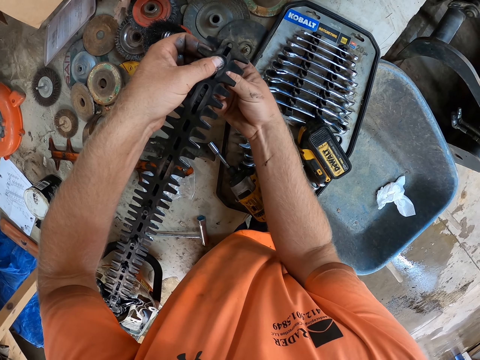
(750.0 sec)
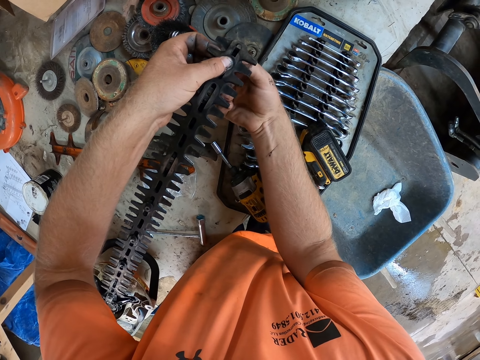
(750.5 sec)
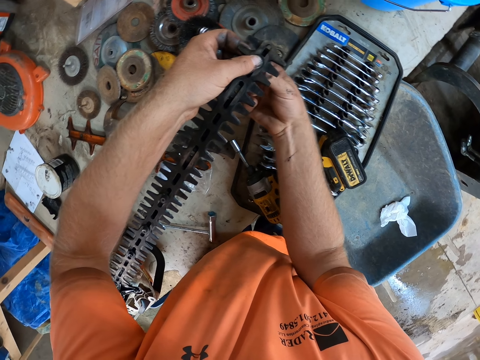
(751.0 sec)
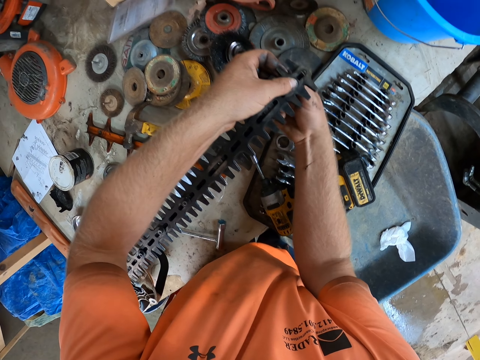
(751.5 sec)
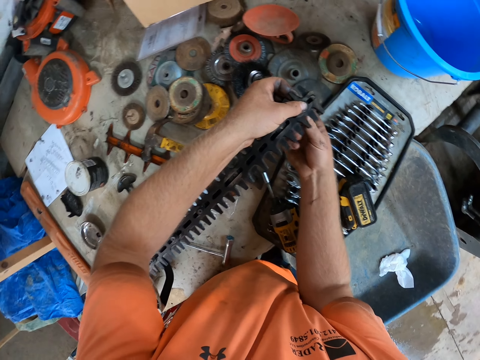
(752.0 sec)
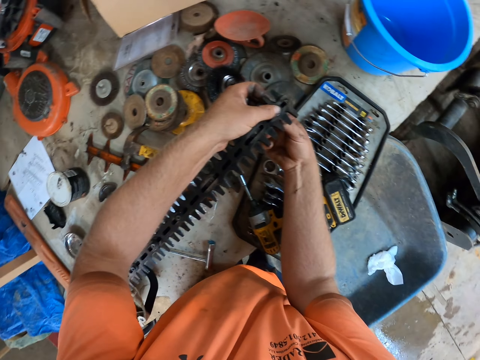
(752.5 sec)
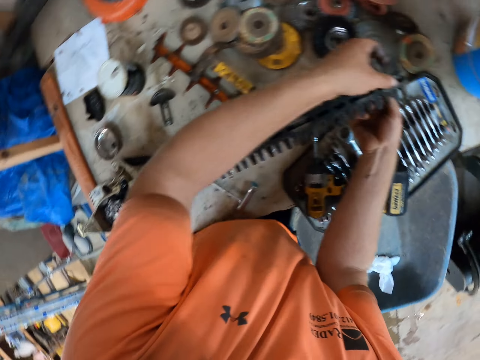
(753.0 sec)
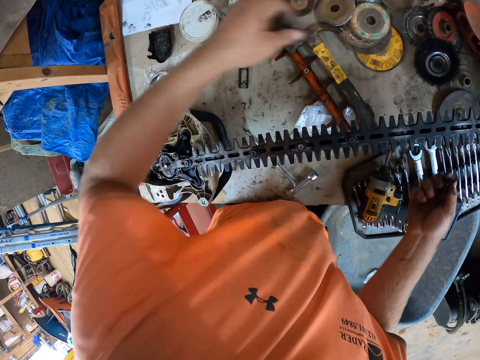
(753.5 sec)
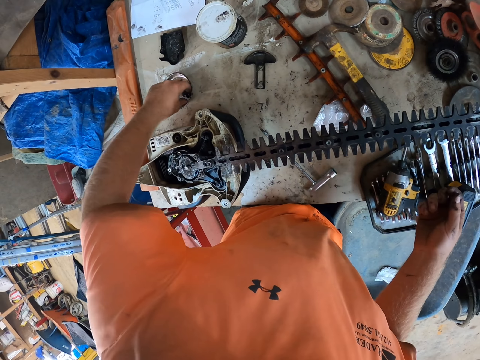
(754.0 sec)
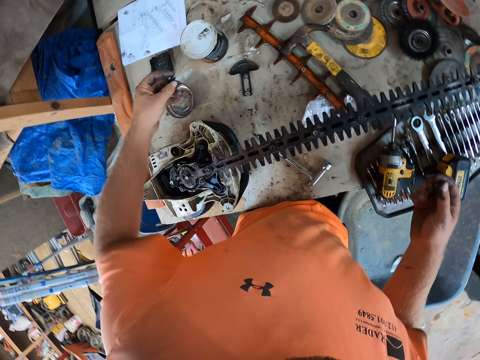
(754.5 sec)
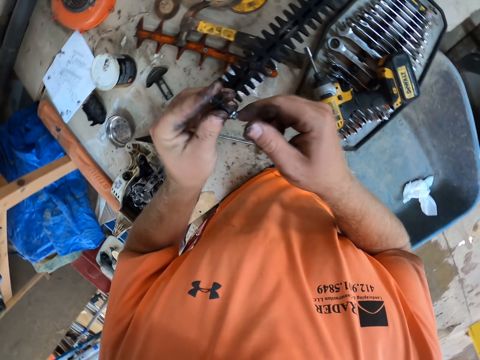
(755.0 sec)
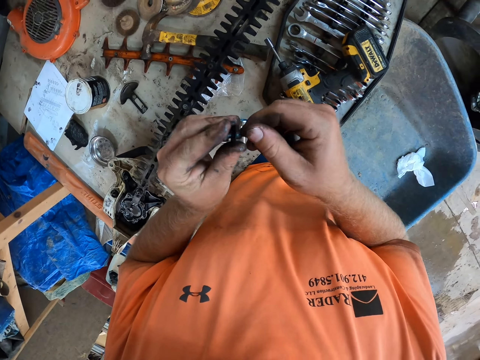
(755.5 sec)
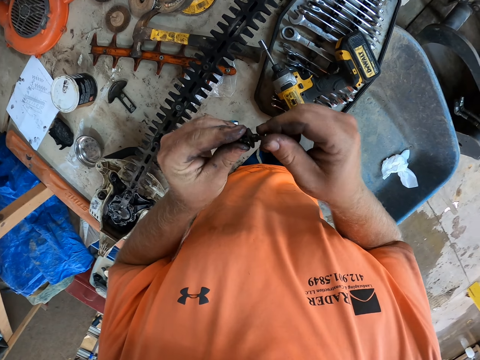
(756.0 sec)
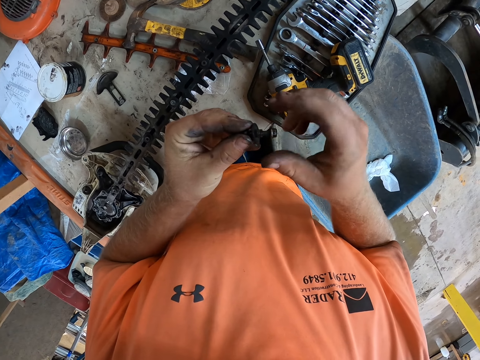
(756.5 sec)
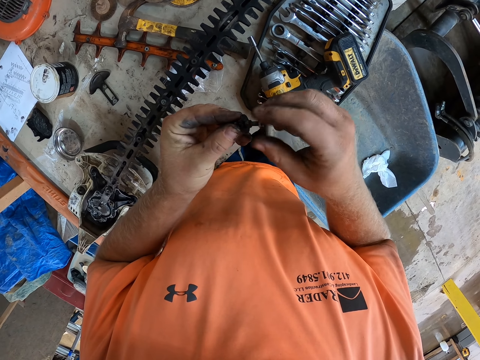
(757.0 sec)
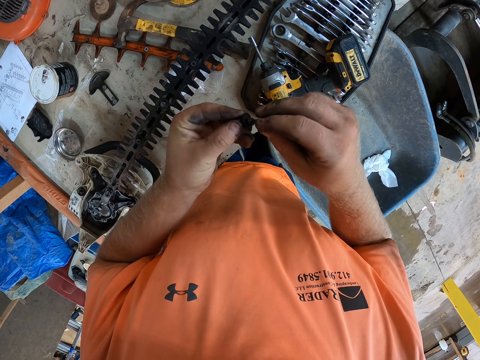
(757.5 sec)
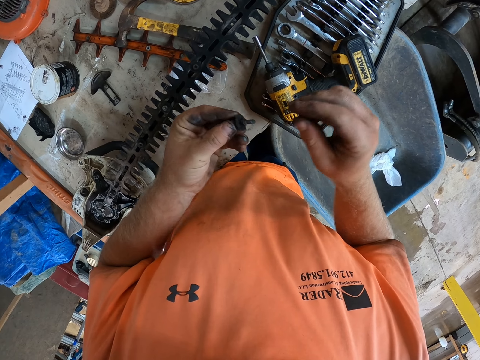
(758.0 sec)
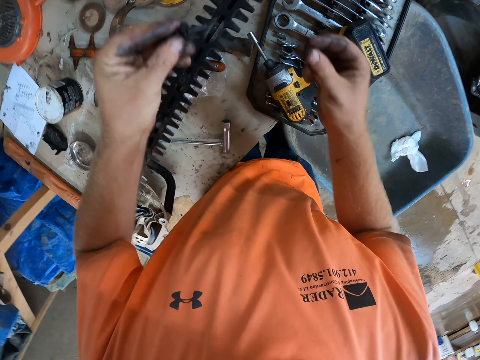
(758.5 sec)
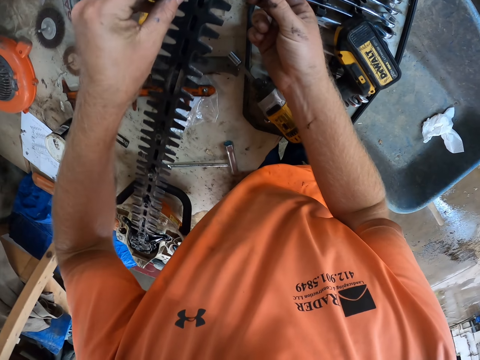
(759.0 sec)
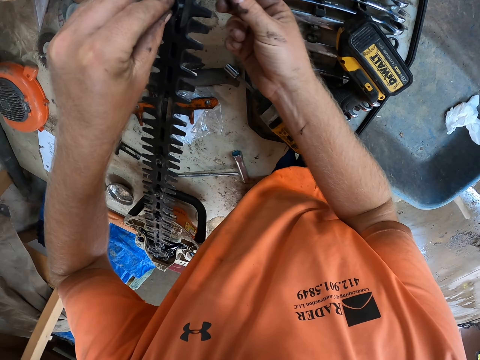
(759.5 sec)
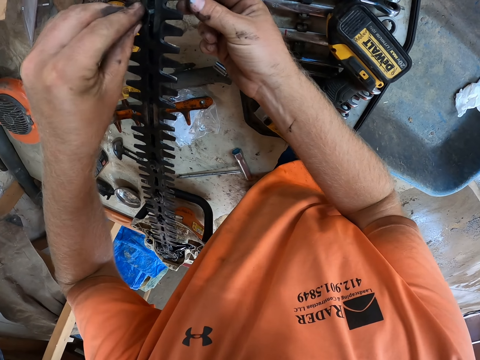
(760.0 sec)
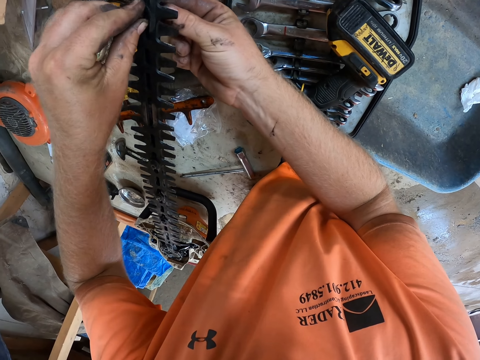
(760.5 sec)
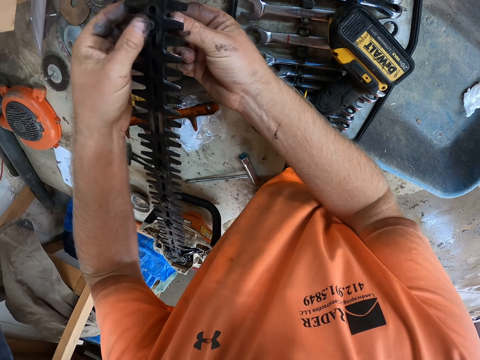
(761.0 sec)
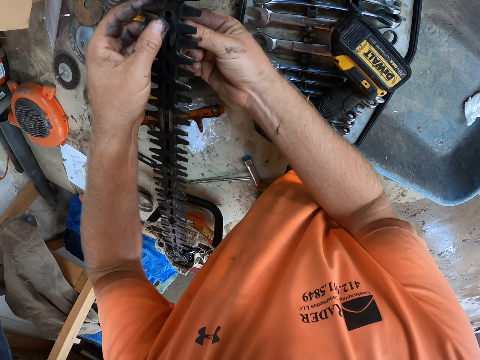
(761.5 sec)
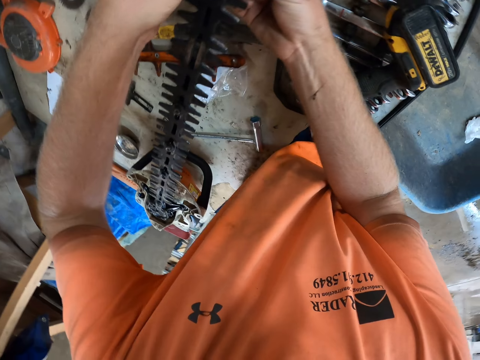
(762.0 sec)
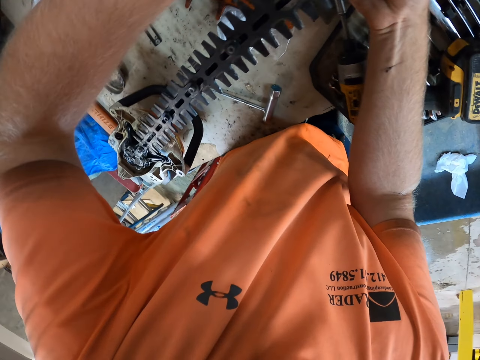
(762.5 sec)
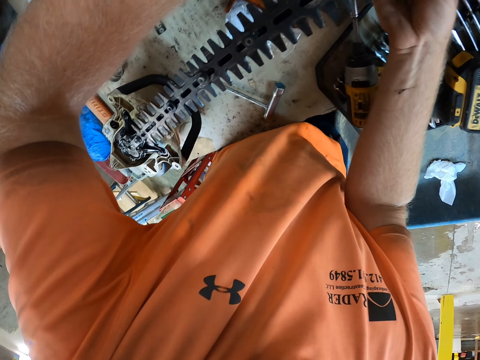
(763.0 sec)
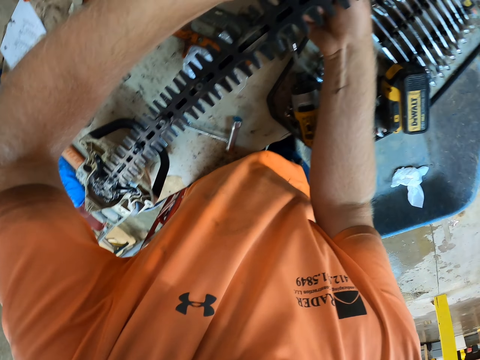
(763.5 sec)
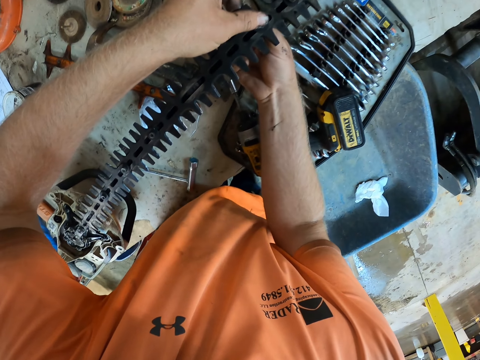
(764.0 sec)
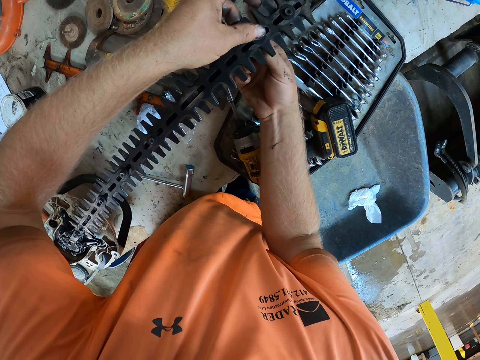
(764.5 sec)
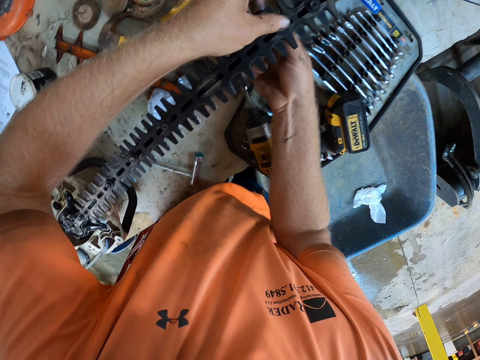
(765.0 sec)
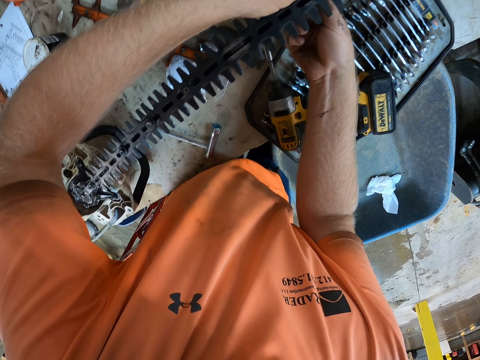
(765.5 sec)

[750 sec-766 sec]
The camera wearer picks up a bolt and nut from the tin of bolts with his left hand. He loosens the bolt and nut with both hands. He puts the bolt into the blade on the hedge trimmer engine with his left hand. He fixes the nut on the metal gear. He tightens the nut round the bolt on the blade on the hedge trimmer engine with his right hand.

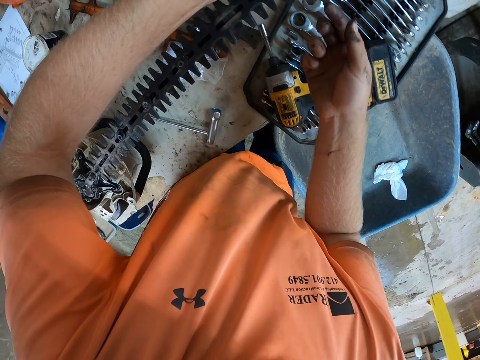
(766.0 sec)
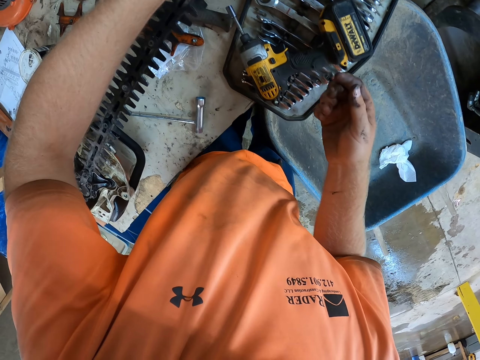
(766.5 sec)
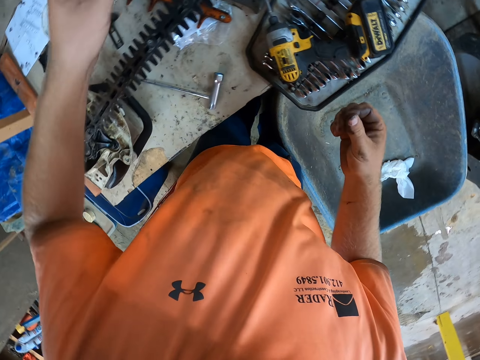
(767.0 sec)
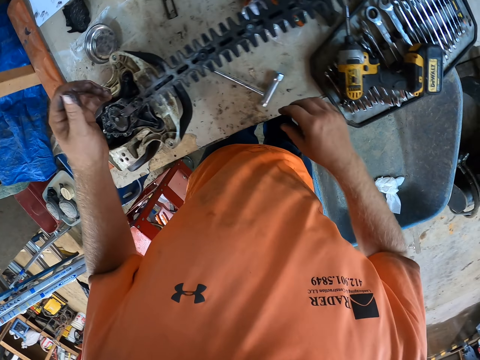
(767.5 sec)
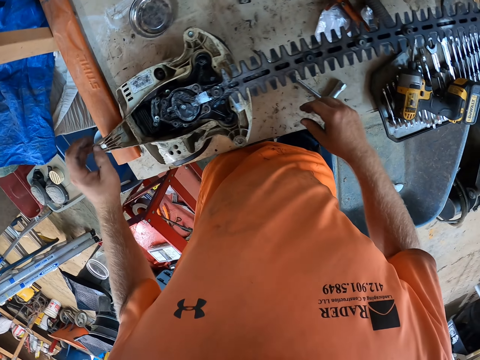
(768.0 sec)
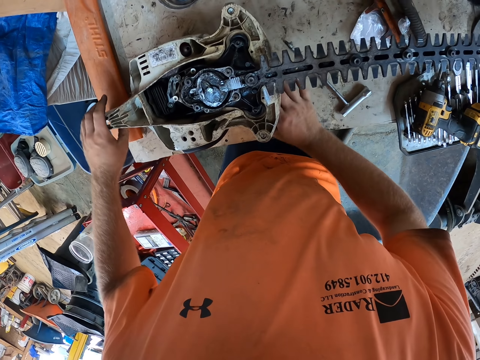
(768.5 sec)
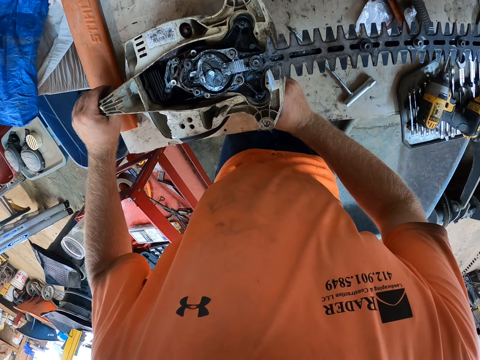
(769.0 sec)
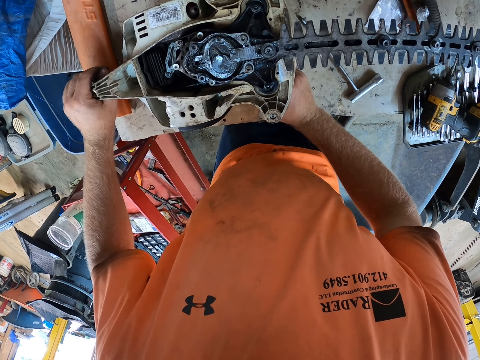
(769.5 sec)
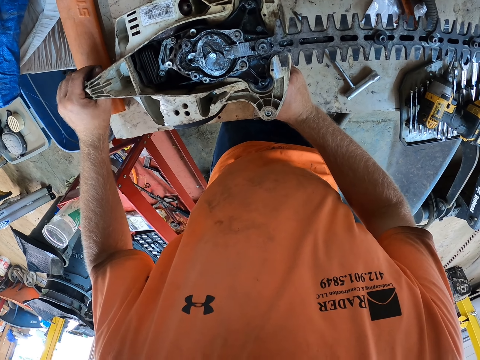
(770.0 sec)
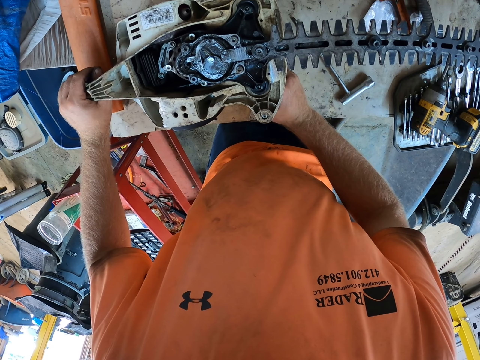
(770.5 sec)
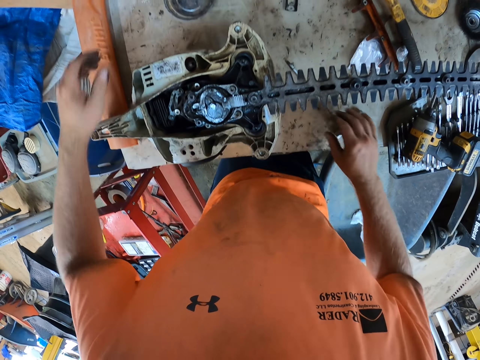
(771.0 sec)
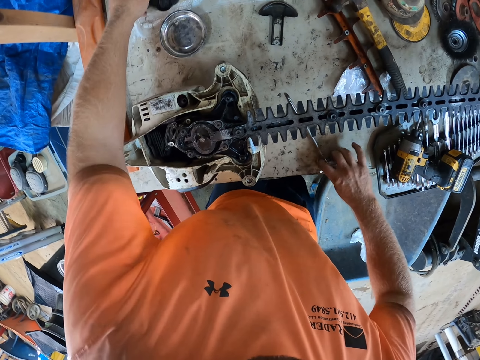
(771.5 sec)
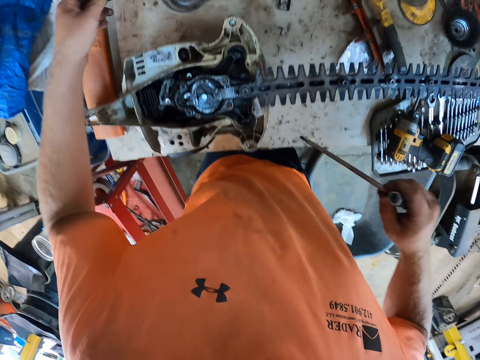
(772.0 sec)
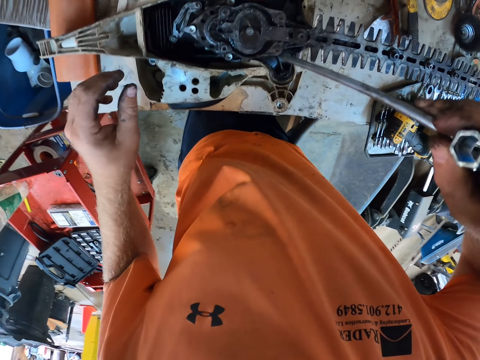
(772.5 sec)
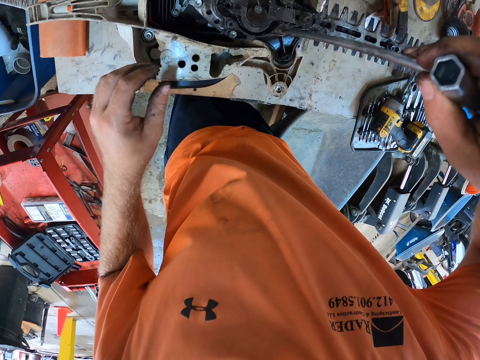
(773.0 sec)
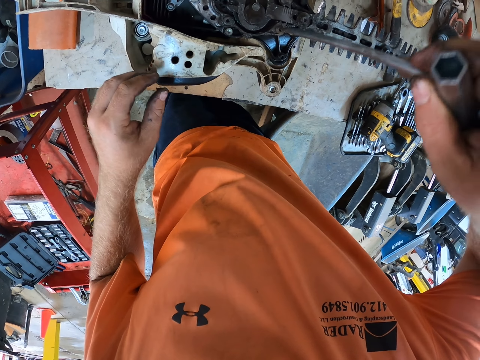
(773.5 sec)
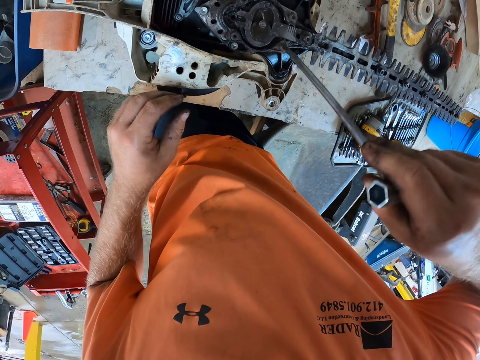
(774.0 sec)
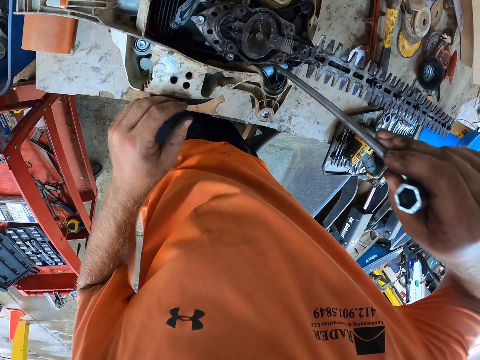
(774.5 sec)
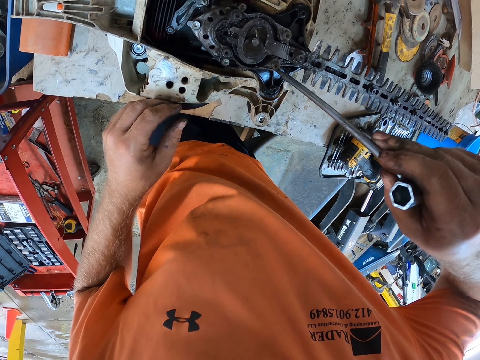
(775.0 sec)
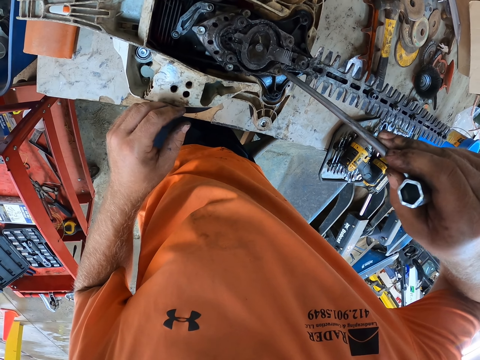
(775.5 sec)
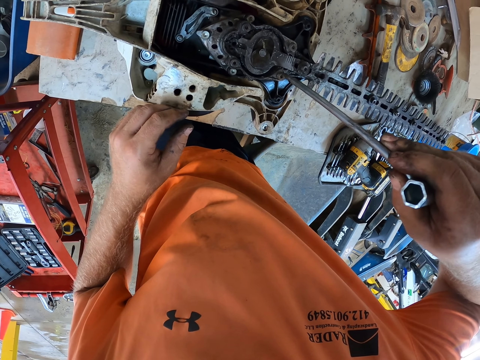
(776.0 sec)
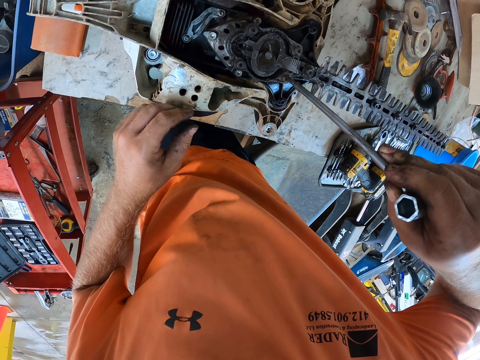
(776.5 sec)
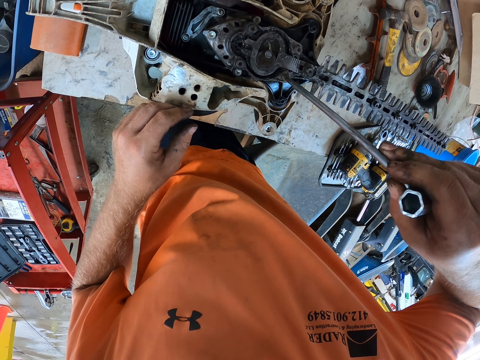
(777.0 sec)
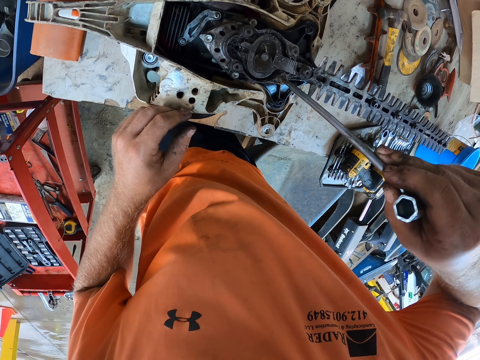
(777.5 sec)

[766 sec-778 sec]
The camera wearer holds the hedge trimmer engine with both hands. He shakes the machine. He touches a carburetor on the table with his left hand. He takes the T-shaped screwdriver or wrench from the table with his right hand. He places the T-shaped screwdriver on the hedge trimmer engine with his right hand.
